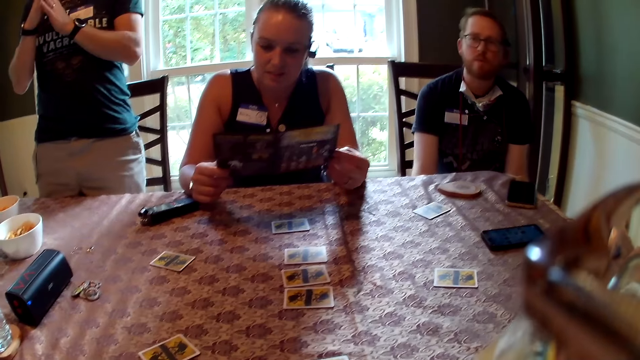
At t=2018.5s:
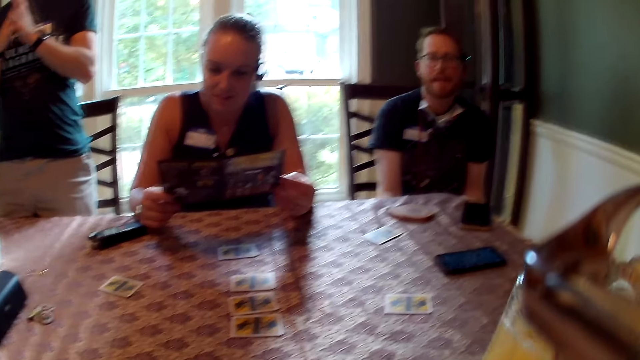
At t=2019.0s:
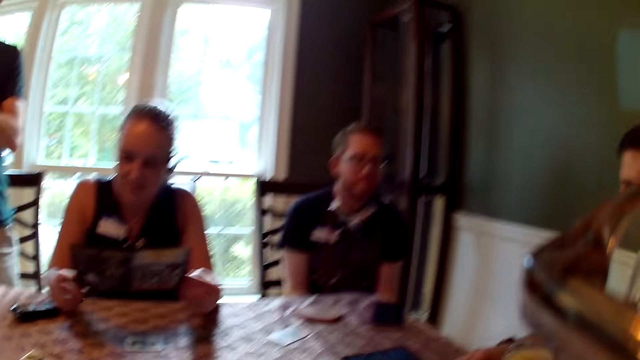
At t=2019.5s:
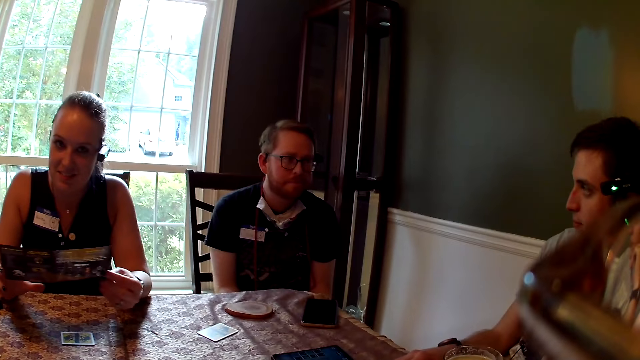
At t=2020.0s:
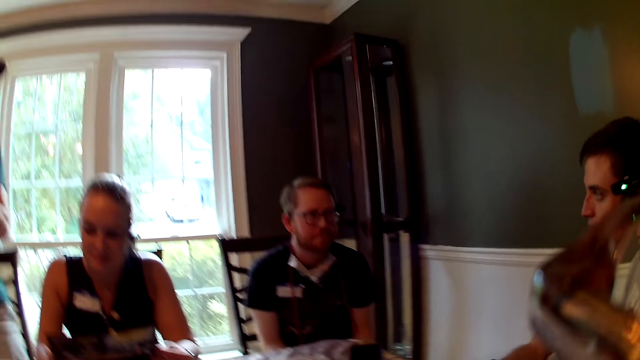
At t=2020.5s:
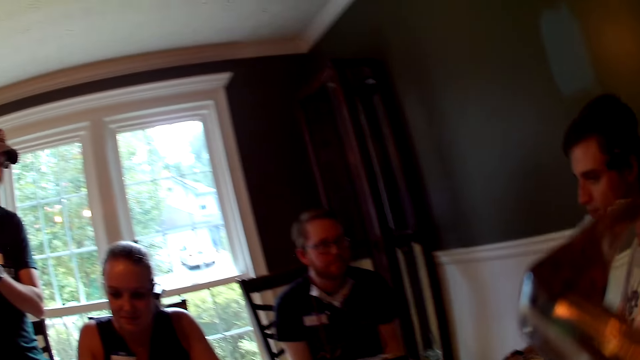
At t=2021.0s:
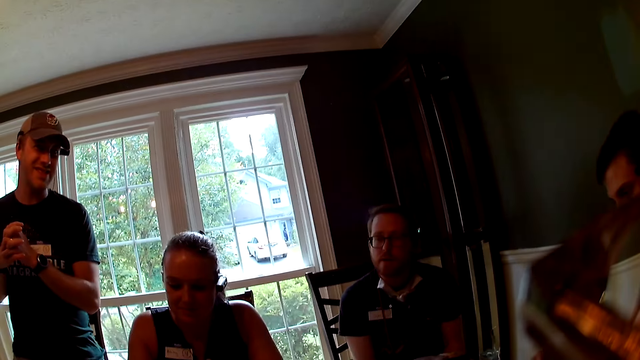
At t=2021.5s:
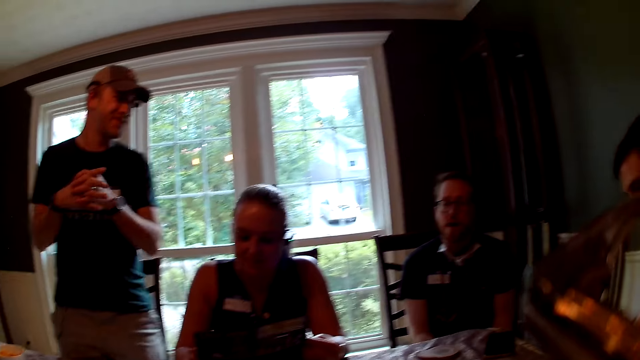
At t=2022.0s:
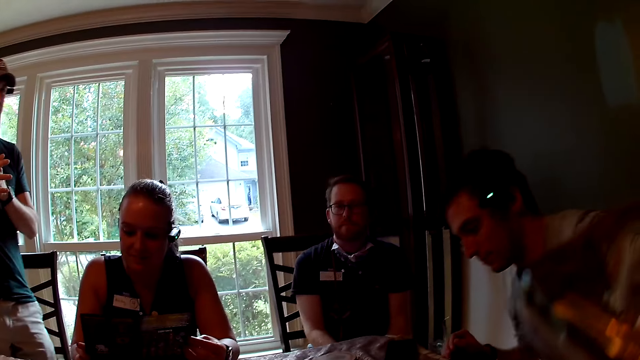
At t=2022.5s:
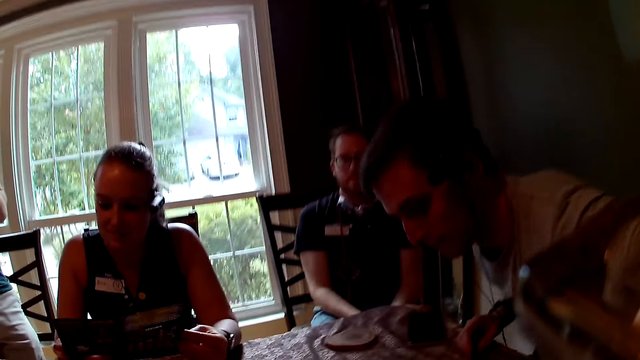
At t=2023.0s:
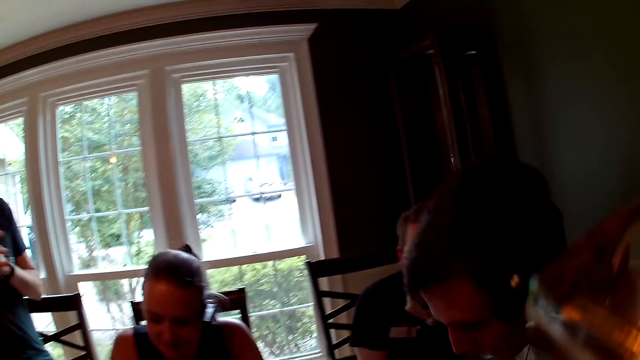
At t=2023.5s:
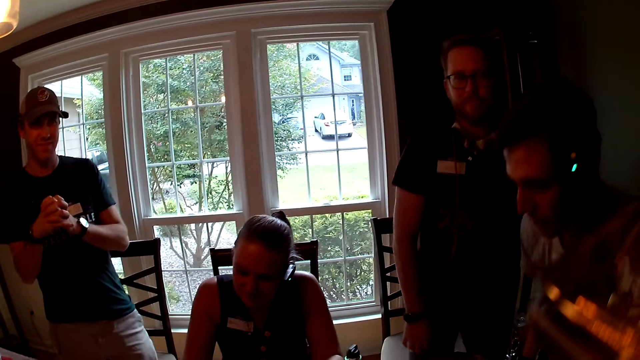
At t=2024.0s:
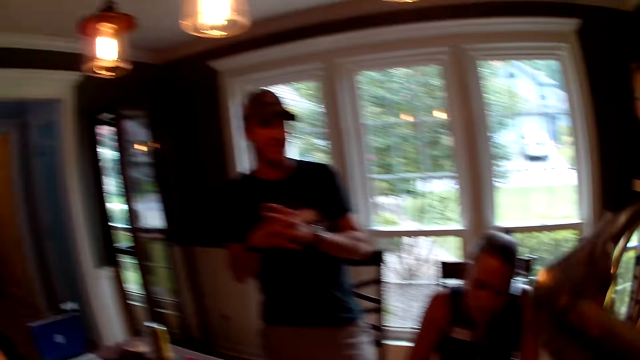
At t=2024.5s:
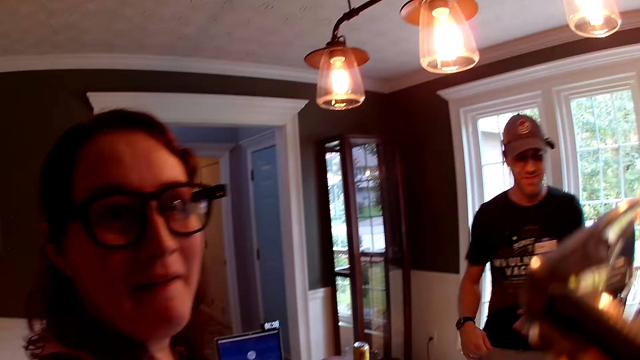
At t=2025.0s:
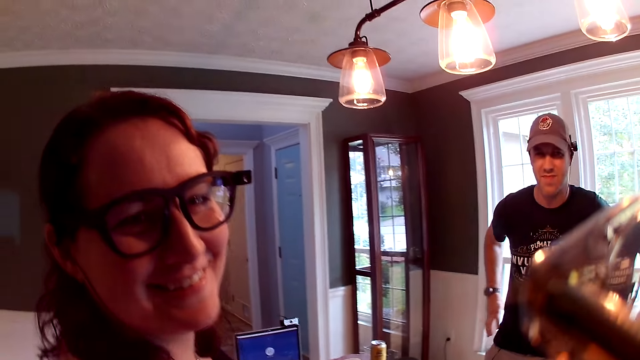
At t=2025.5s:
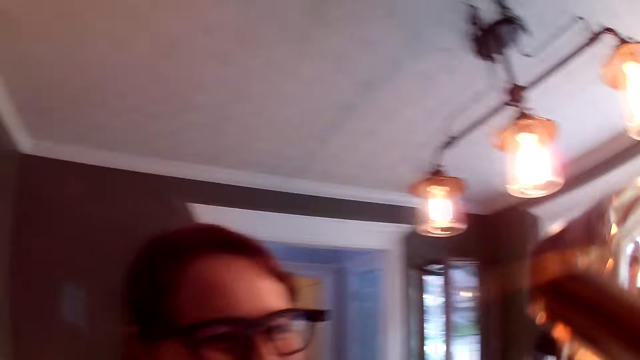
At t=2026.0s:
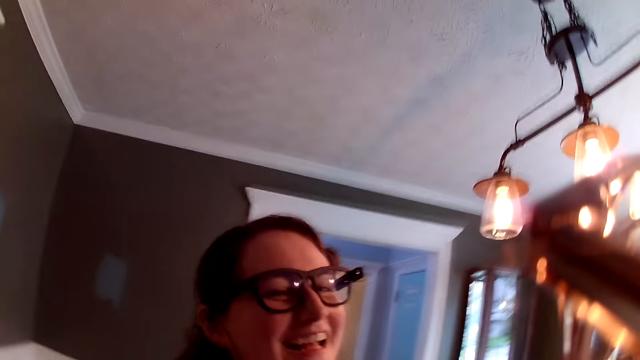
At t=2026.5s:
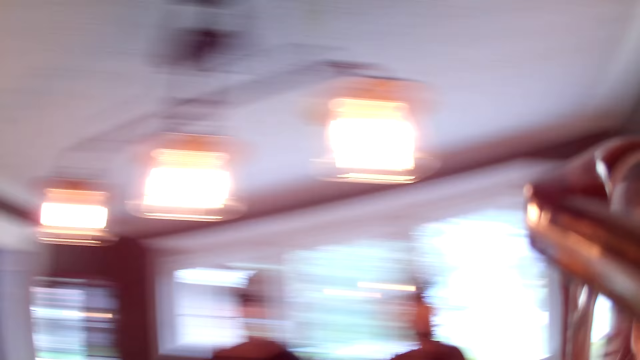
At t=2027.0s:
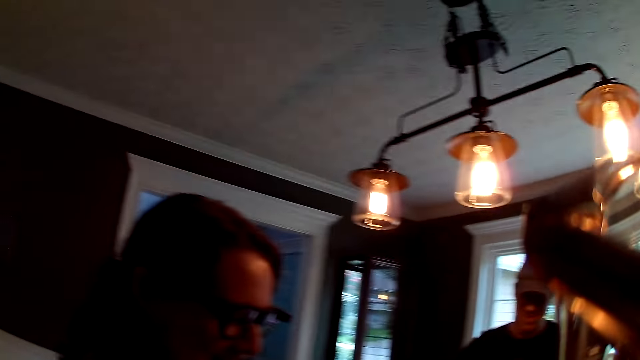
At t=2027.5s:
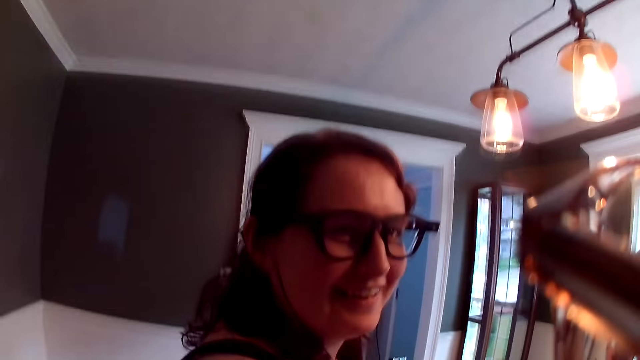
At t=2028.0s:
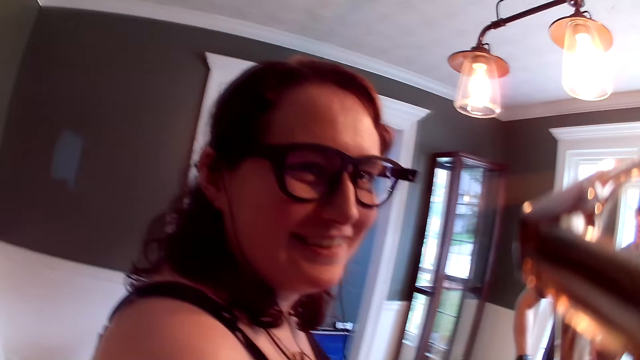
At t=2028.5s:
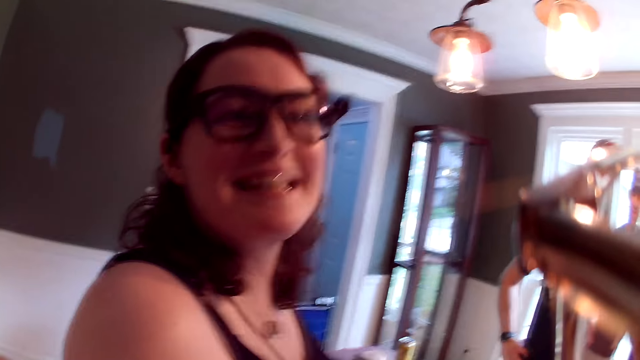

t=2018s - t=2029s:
The camera wearer talks. They look at a woman.

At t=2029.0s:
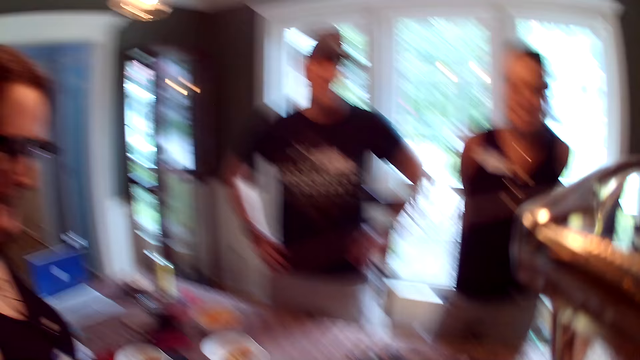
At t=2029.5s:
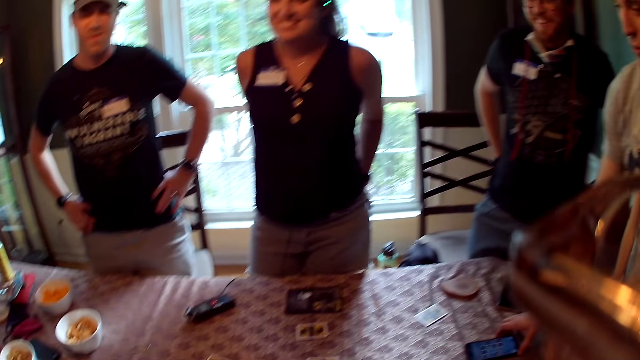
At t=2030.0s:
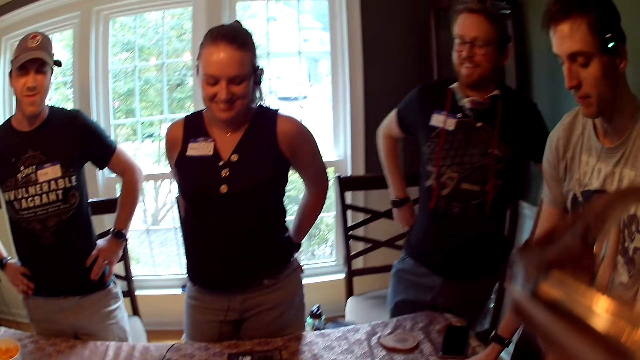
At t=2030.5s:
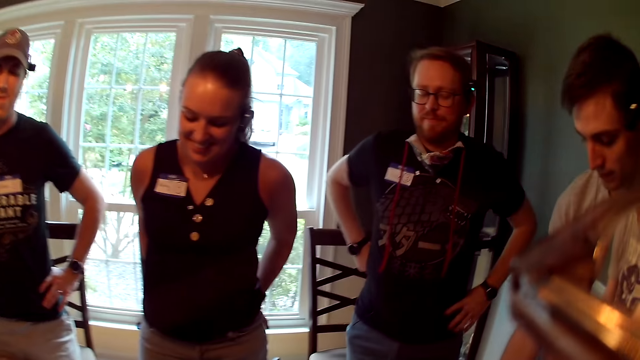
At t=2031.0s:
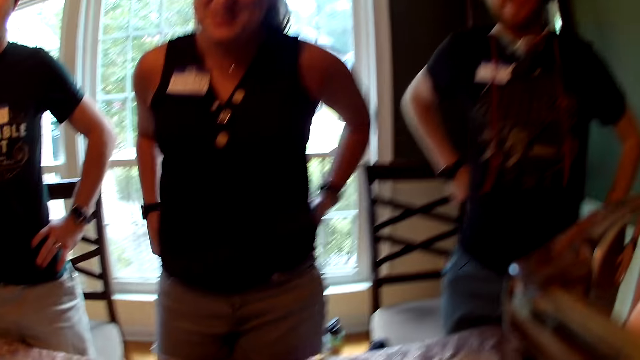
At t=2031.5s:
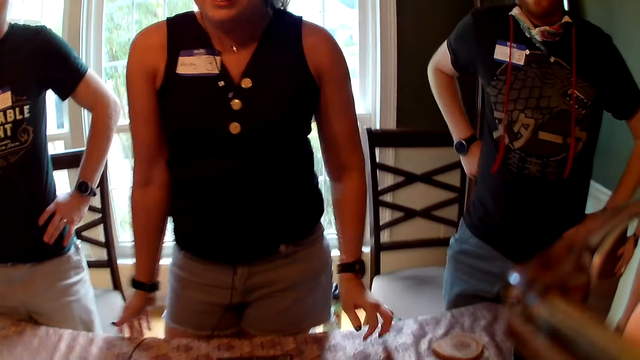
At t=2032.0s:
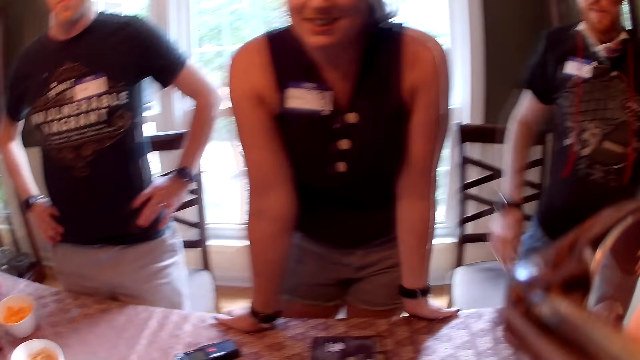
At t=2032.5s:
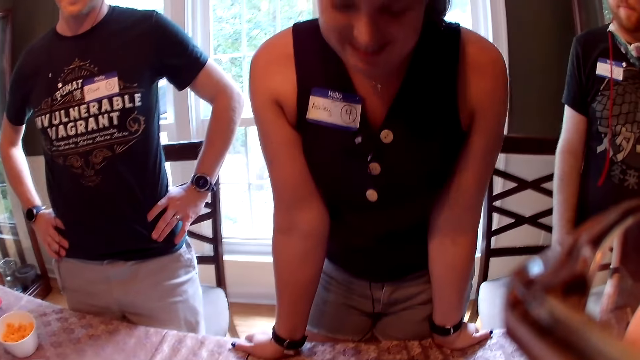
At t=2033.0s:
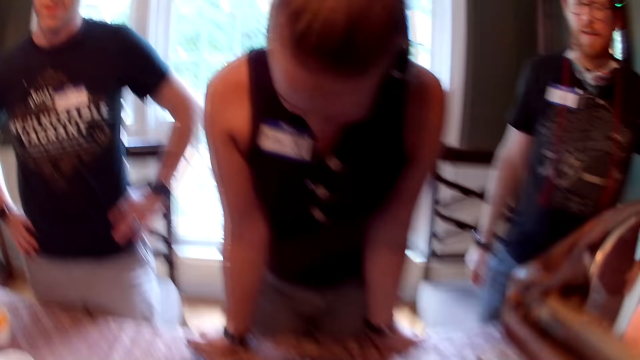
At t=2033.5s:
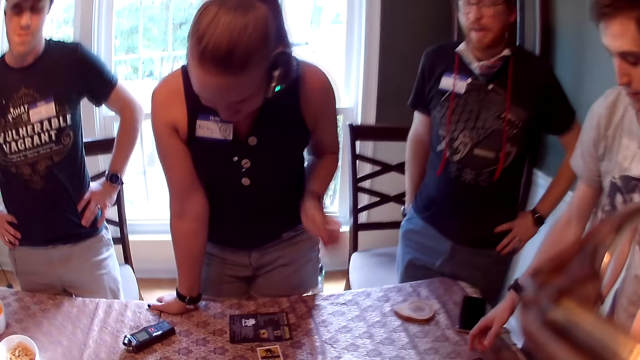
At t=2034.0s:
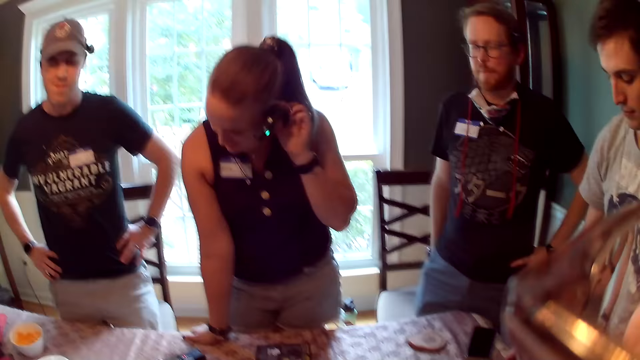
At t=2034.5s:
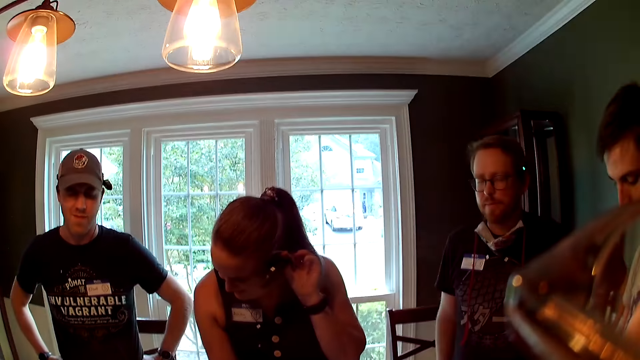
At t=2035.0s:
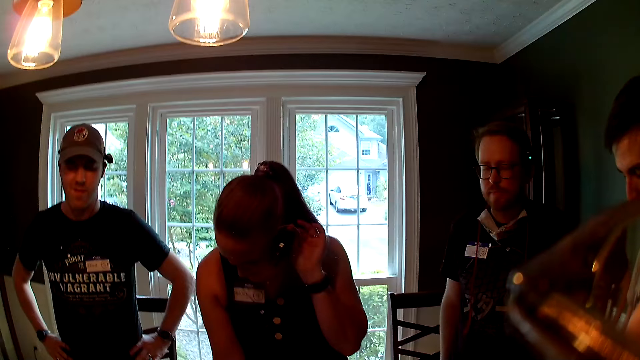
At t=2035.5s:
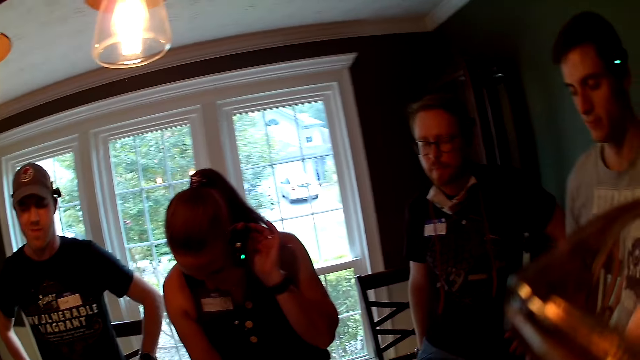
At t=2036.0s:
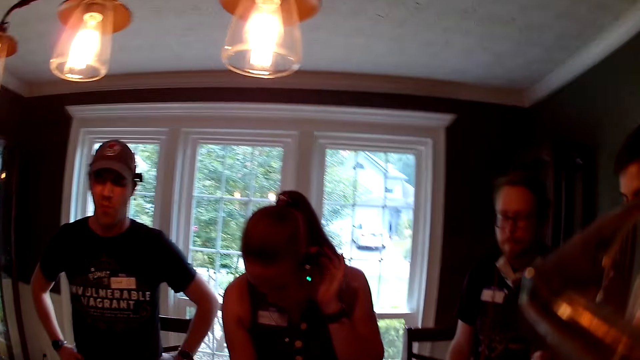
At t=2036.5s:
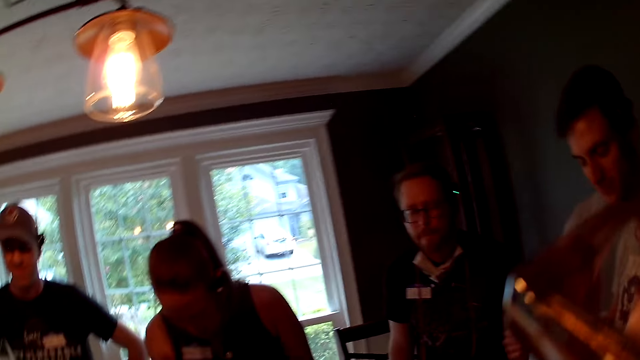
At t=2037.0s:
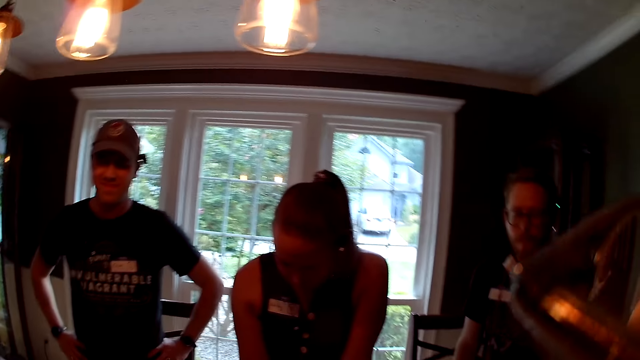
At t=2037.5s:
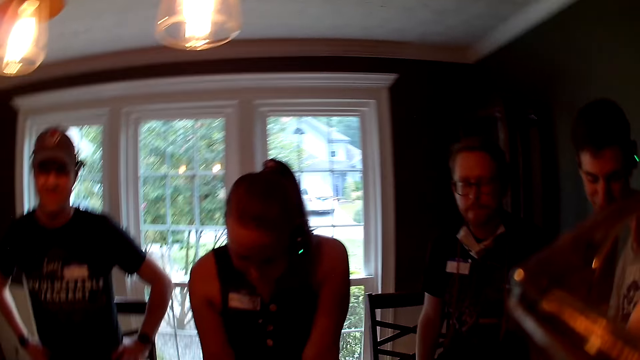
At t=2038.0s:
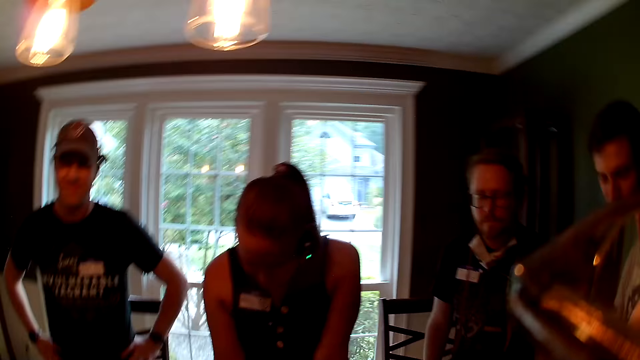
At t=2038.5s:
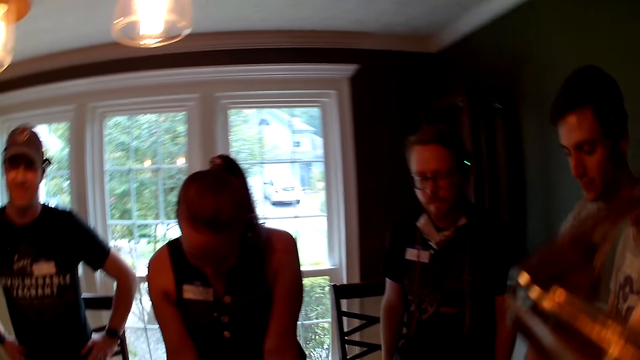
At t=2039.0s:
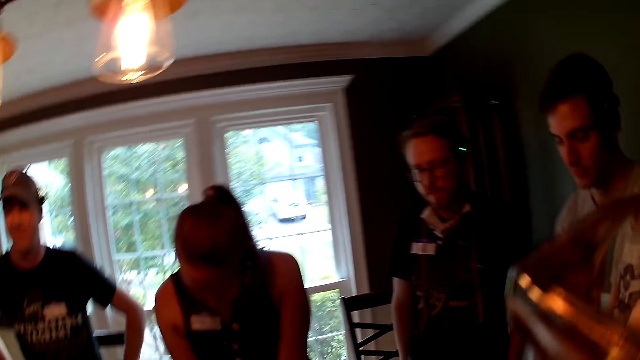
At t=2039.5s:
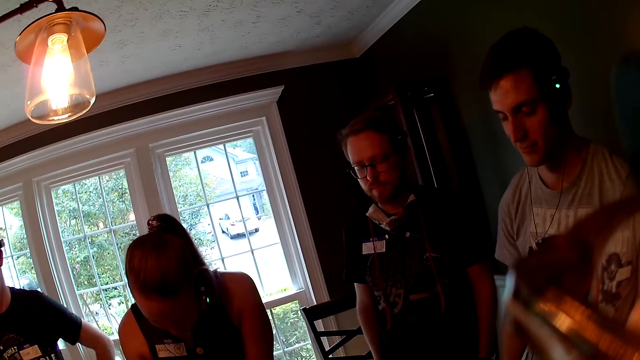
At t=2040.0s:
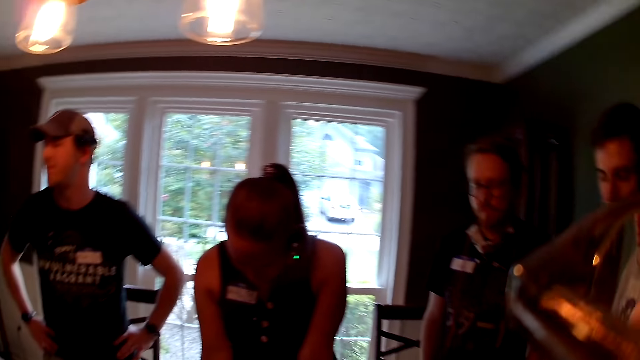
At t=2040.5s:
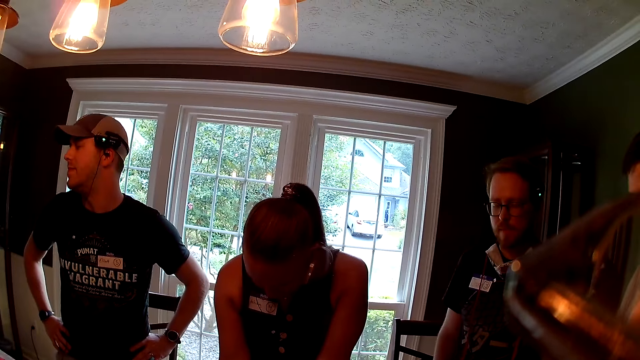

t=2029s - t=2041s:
The woman places both hands on the table. She removes her left hand from the table. She scratches her head with her left hand. The camera wearer shakes head.
